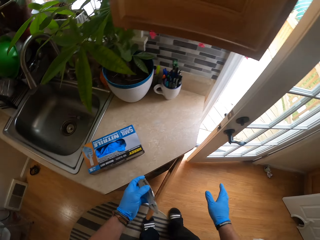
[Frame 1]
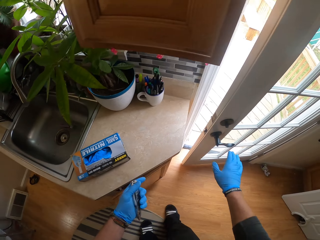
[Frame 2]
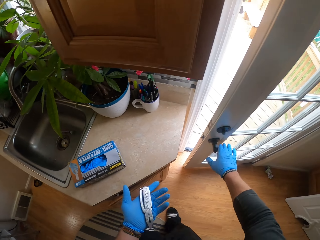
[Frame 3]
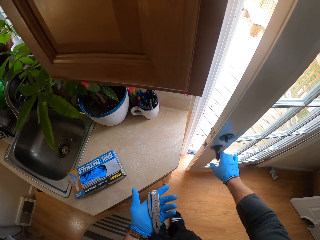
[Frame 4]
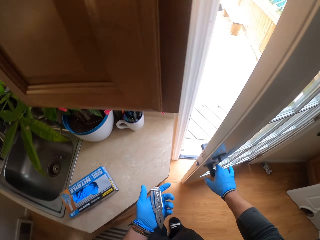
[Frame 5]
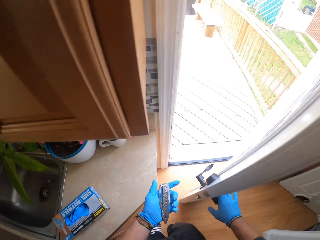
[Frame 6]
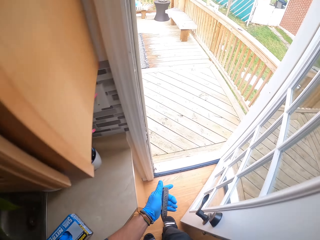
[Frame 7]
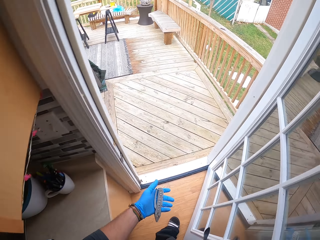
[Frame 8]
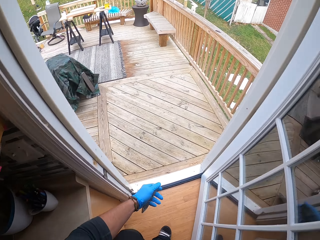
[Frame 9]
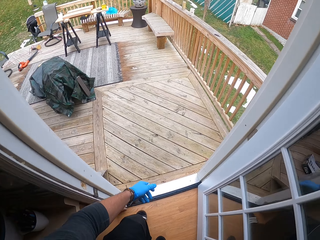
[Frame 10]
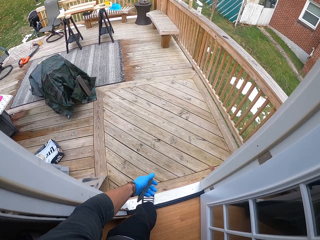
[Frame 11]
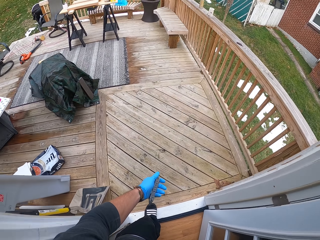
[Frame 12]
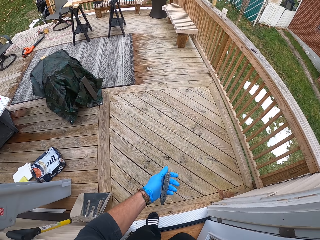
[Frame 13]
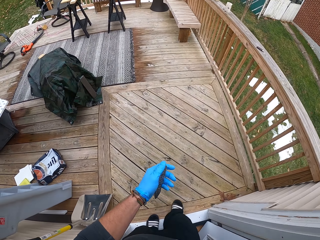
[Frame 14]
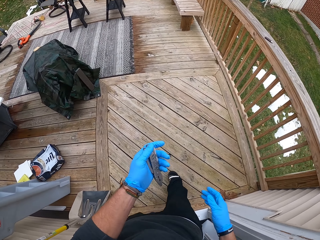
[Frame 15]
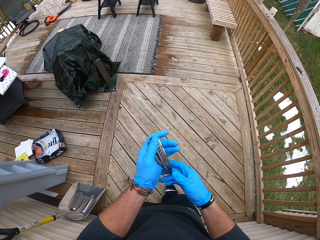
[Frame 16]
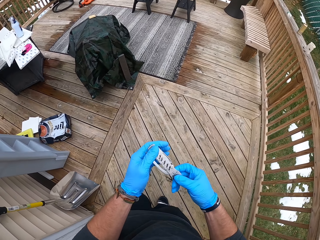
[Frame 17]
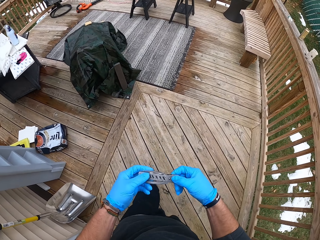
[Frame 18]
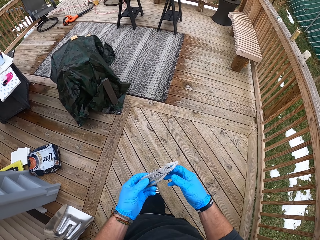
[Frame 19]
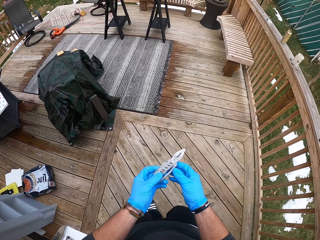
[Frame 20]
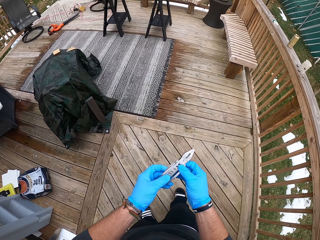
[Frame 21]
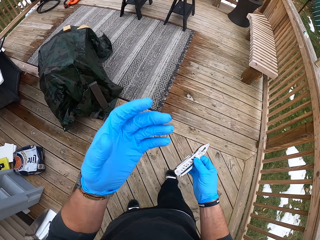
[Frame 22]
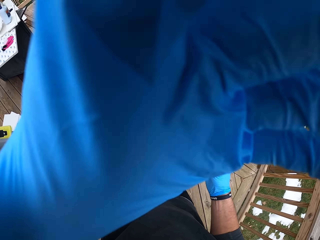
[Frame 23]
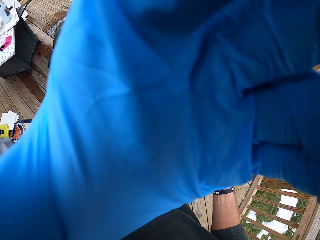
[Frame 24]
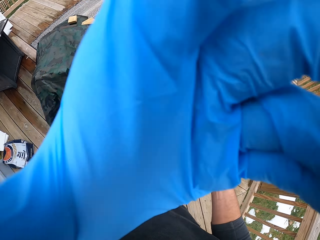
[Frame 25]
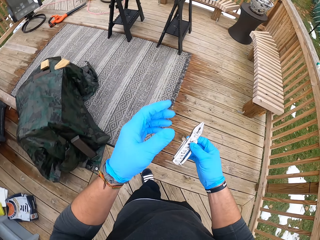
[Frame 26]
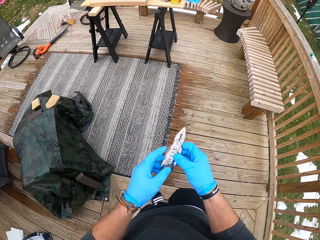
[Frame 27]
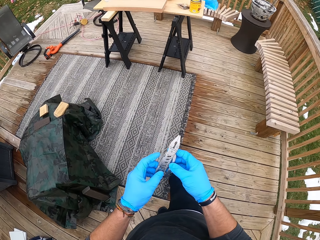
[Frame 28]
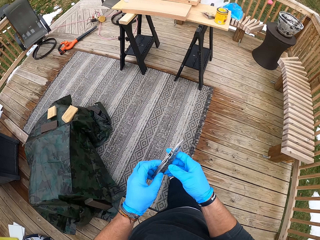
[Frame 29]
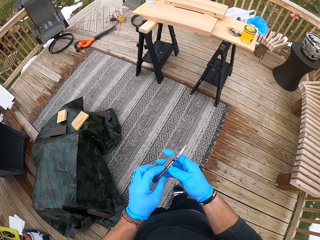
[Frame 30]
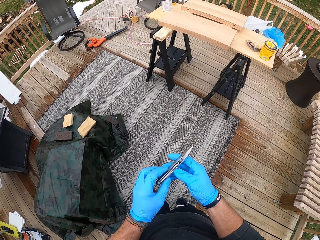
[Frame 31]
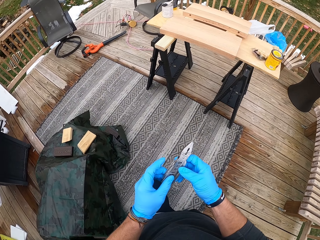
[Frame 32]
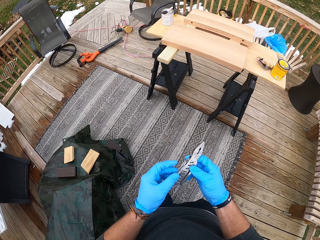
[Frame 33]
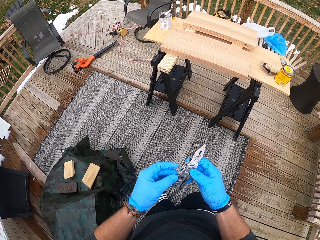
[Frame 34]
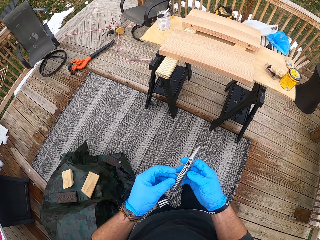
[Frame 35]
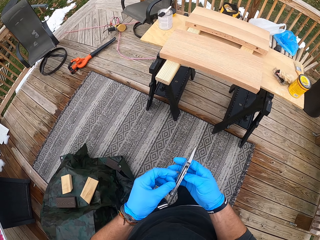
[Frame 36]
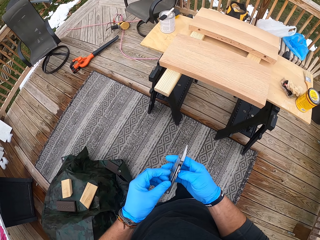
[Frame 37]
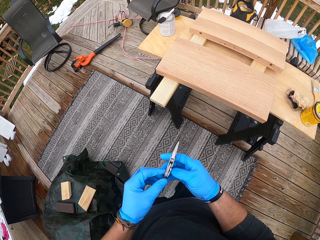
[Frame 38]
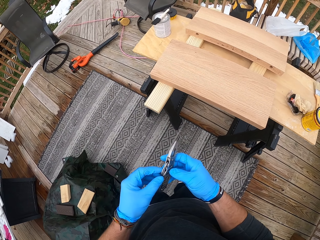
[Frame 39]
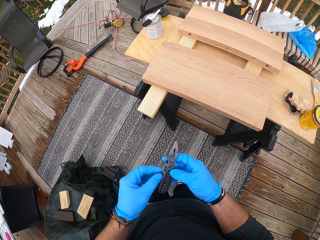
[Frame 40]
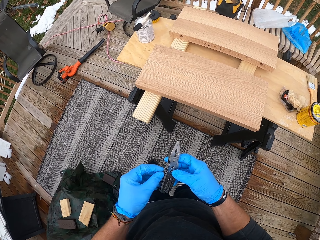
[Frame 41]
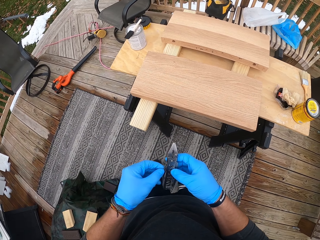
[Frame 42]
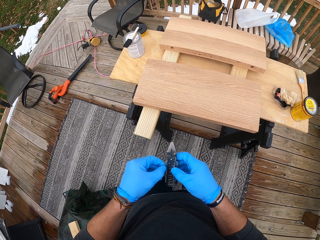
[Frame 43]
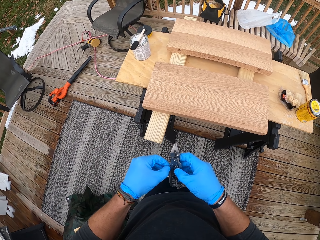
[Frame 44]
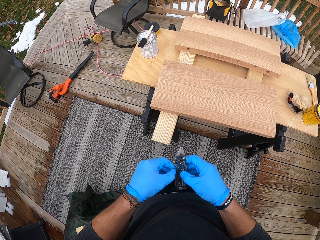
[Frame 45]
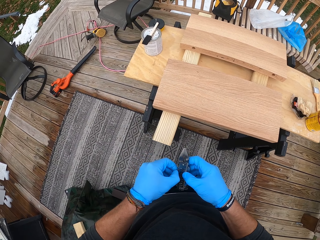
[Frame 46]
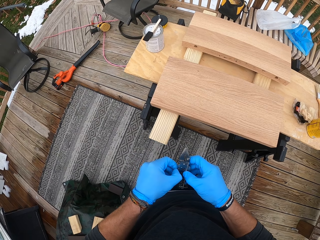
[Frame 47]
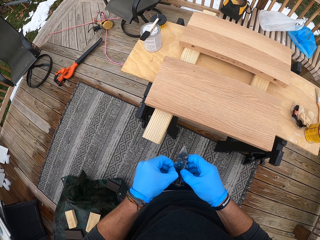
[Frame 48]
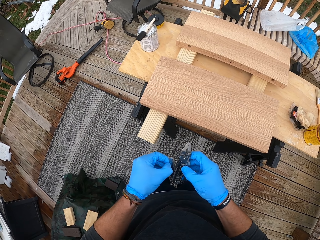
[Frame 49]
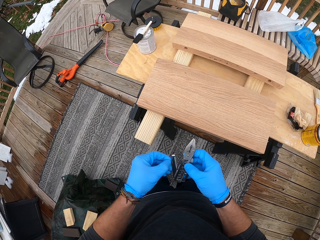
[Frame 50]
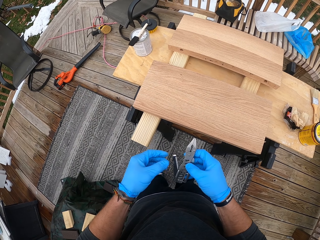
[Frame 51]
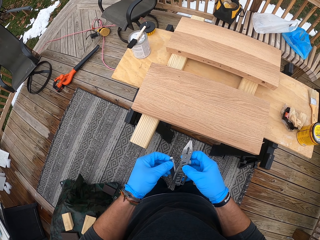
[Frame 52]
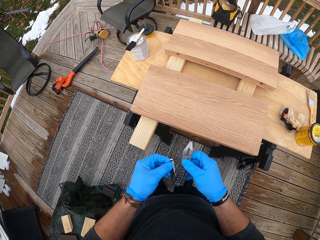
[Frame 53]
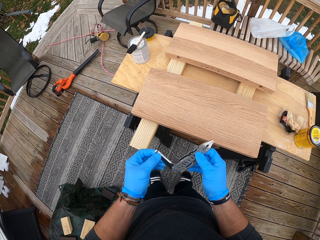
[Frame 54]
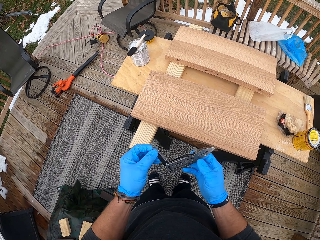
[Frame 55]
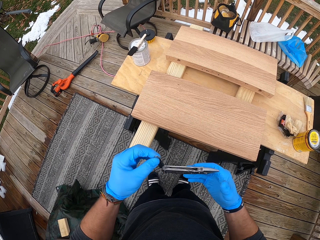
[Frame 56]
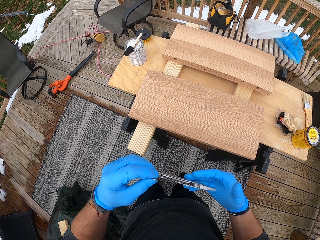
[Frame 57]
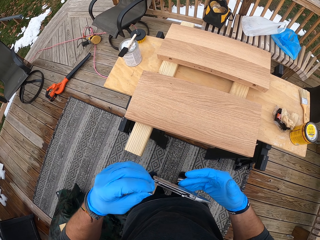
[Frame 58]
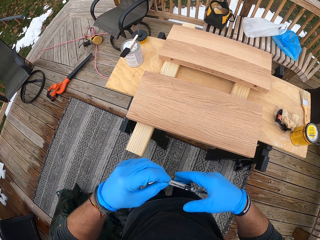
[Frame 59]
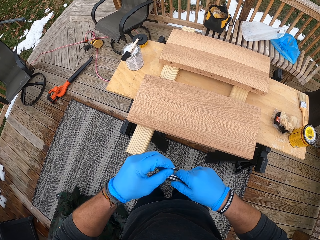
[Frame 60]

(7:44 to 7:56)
The camera wearer opens the door with his right hand. He walks from the storeroom outside. He passes the opening knife from his left hand to his right hand. He examines something, lifts the hand, and walks around. He opens the opening knife with his left hand. He fixes something.

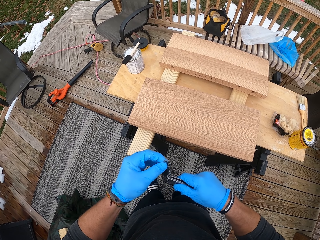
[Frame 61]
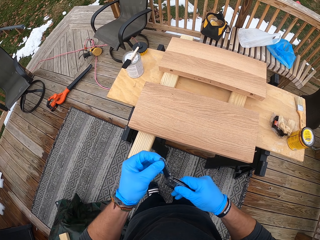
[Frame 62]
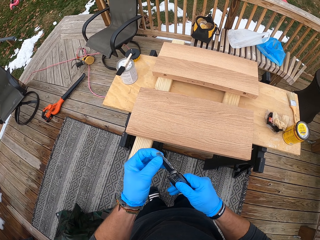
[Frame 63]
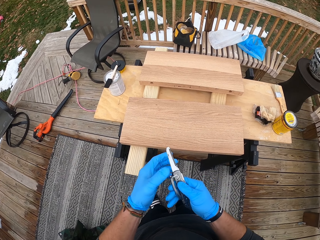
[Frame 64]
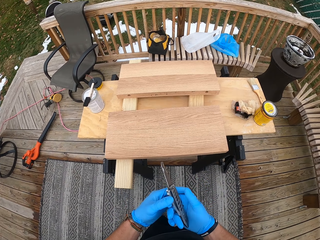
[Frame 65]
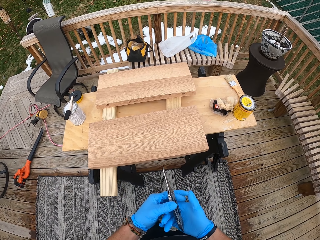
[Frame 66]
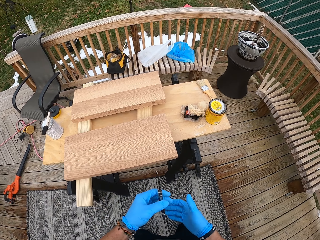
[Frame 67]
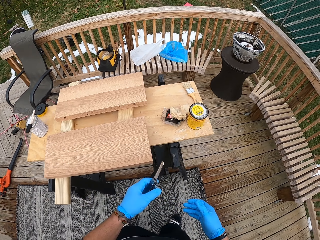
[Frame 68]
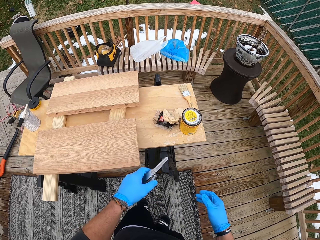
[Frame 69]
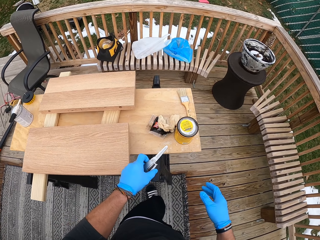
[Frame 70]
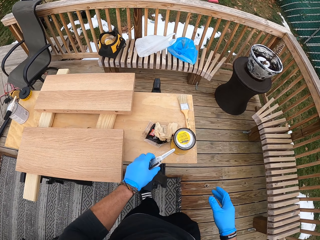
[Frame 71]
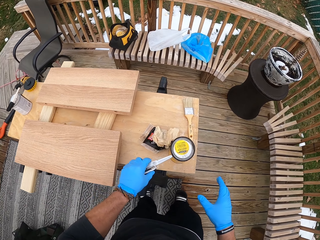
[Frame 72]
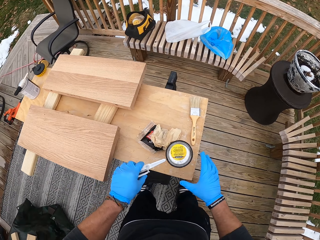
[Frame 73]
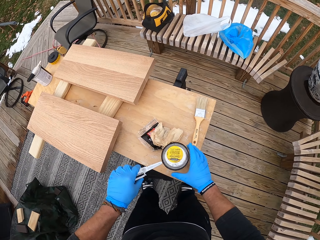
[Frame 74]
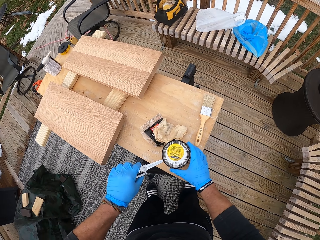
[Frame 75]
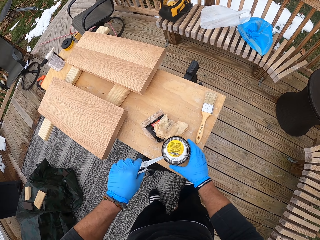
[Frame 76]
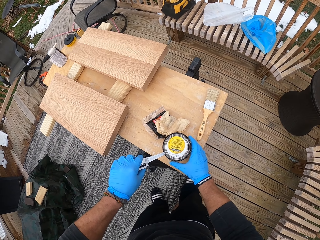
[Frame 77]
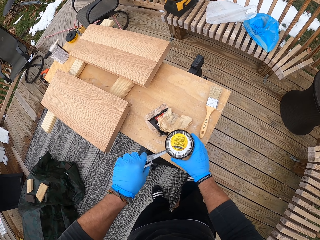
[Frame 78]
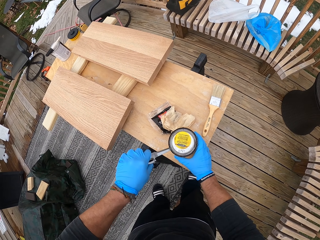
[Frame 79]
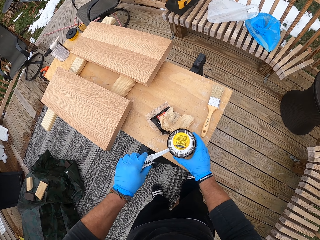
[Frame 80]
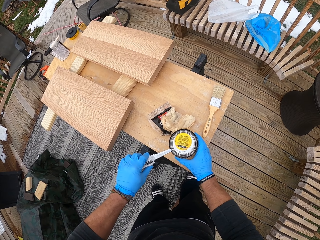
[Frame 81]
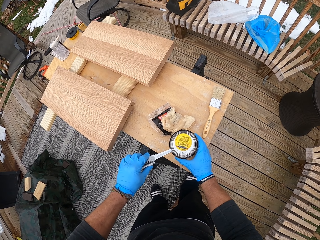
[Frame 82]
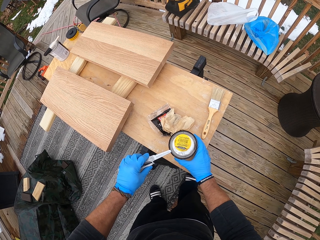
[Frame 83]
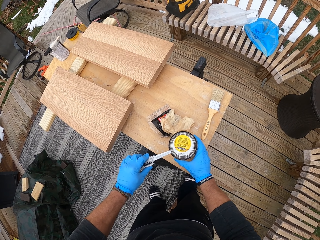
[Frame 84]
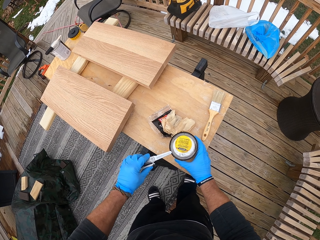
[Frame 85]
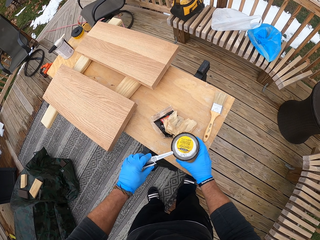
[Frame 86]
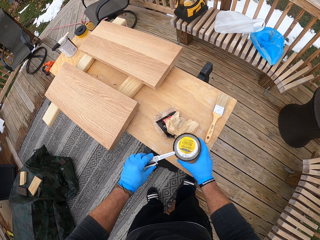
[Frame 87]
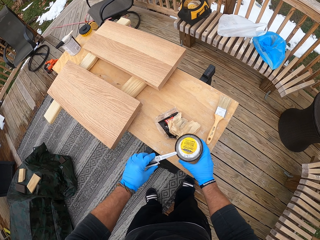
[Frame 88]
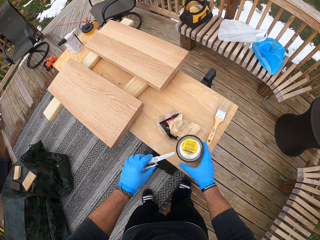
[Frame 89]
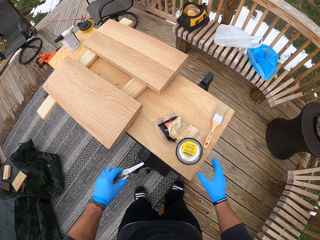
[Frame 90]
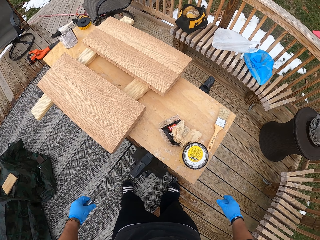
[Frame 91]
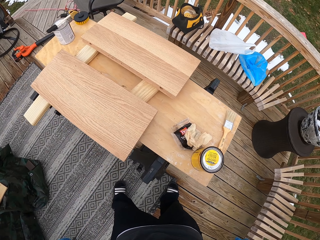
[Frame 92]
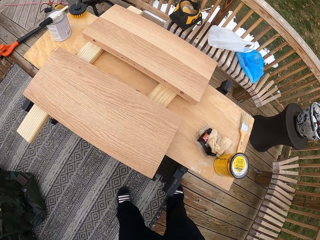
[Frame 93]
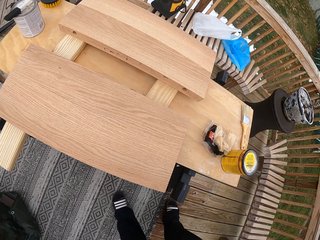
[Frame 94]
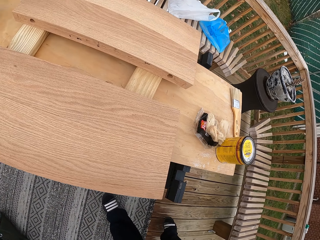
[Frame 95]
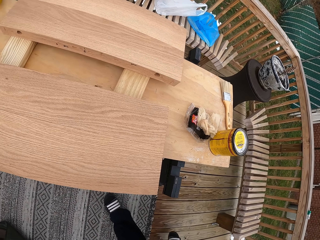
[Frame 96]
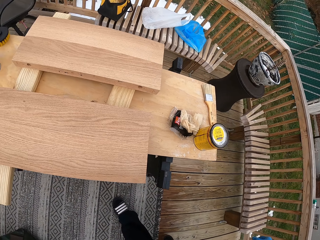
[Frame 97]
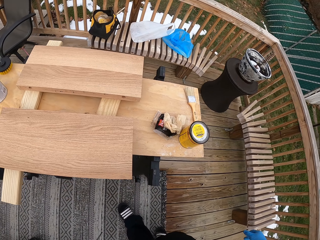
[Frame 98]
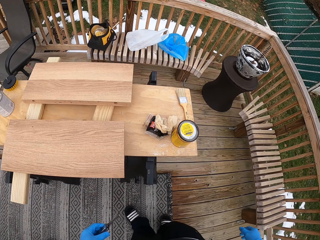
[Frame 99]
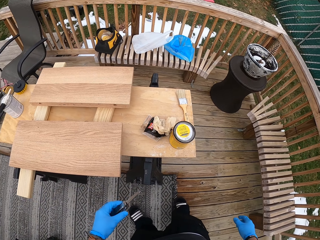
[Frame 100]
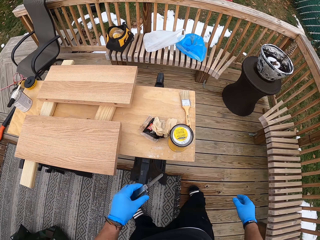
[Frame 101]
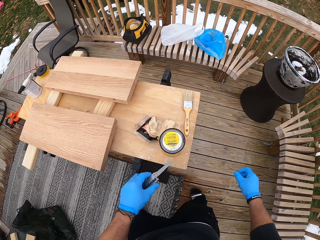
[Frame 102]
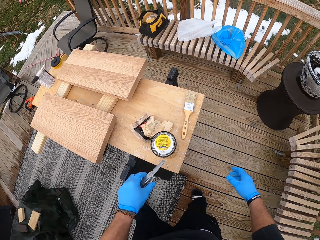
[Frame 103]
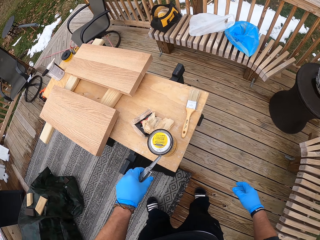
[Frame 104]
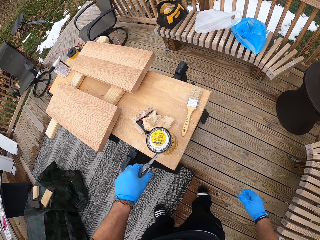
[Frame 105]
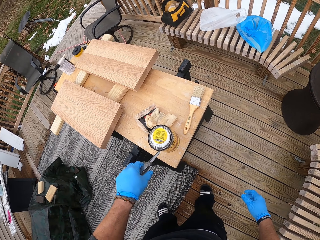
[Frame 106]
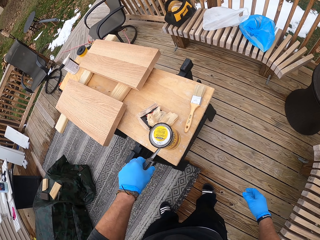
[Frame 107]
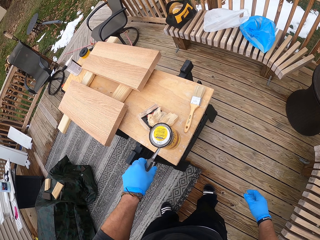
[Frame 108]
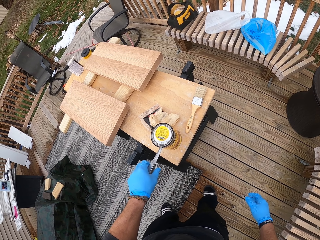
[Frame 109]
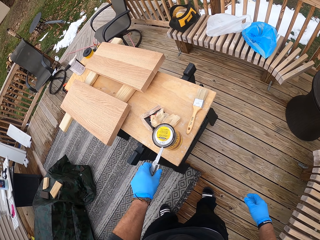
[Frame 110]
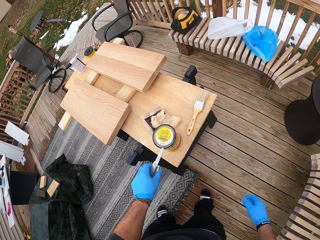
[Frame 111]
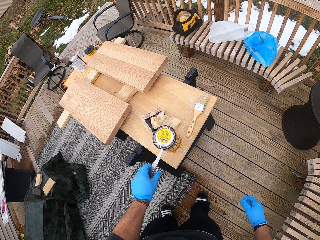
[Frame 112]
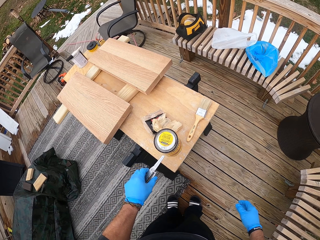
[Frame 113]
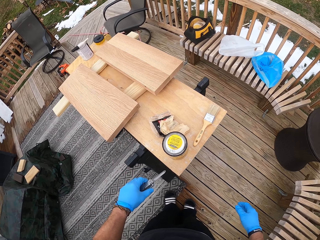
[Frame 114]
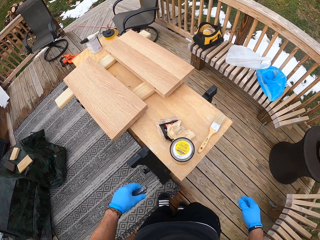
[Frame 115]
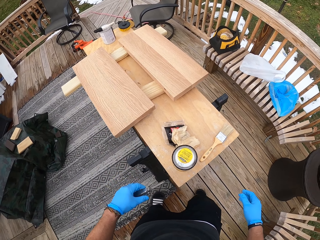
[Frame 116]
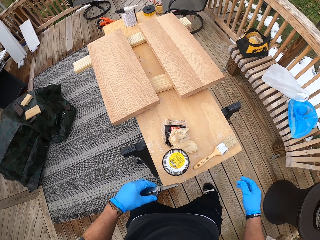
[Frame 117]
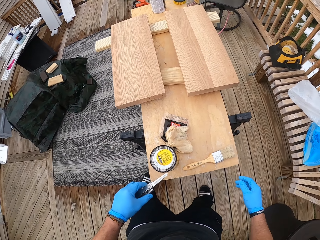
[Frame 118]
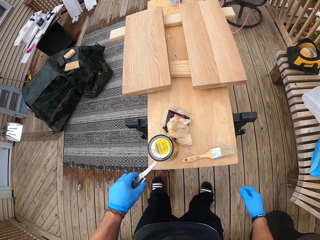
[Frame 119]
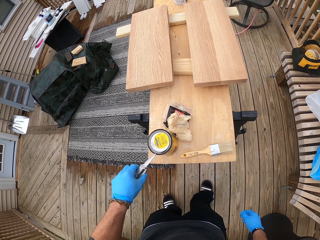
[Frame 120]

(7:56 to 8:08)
The camera wearer passes the opening knife from his right hand to his left hand. He cuts the paint can with the opening knife in his left hand. He opens the paint. He looks around.
